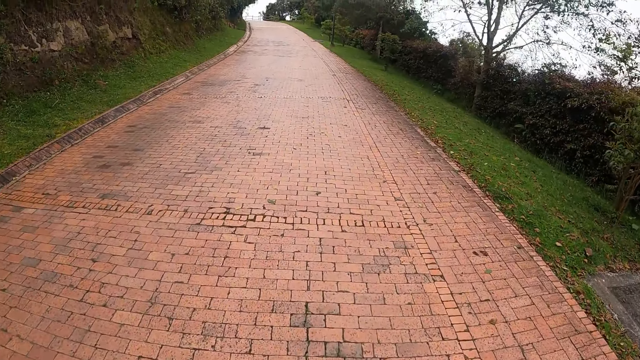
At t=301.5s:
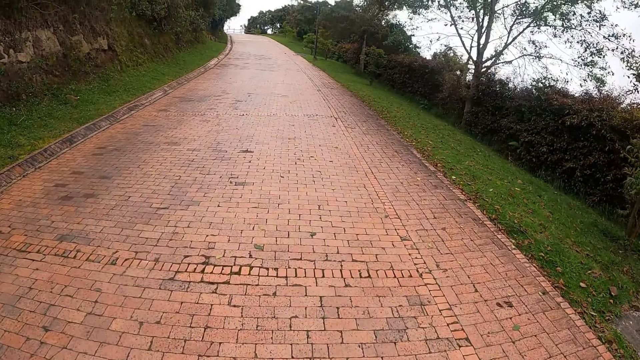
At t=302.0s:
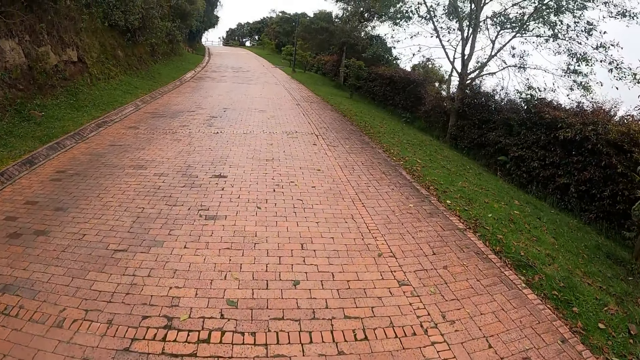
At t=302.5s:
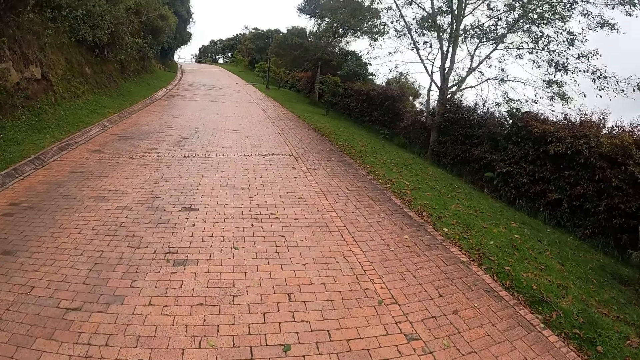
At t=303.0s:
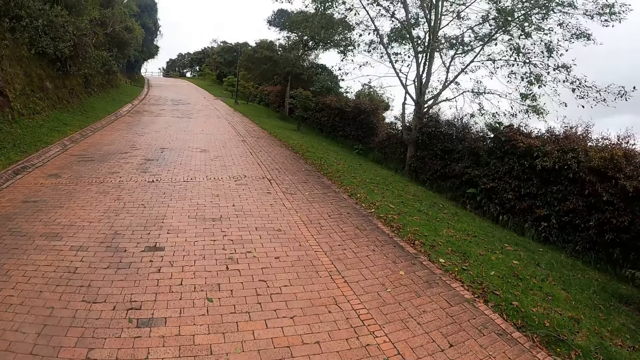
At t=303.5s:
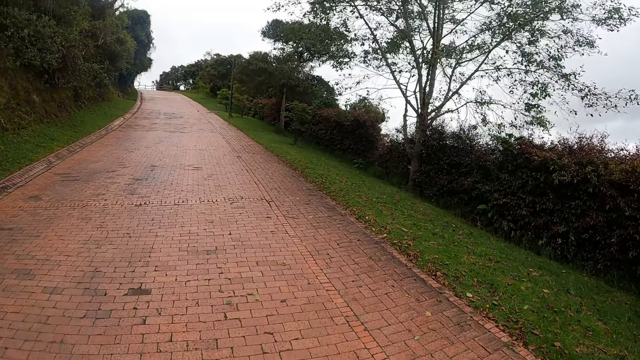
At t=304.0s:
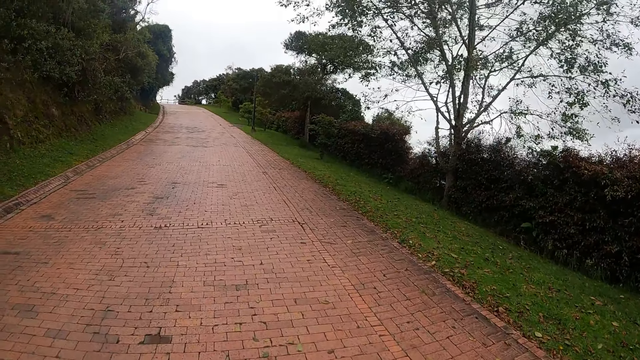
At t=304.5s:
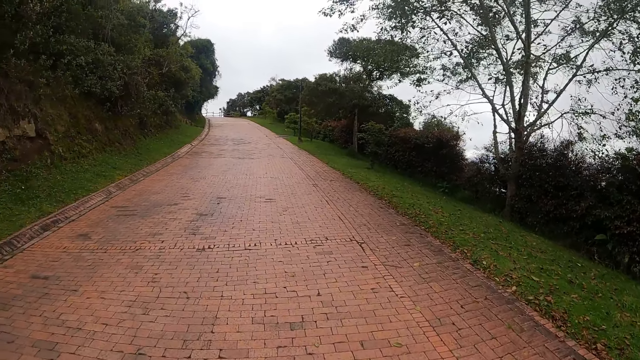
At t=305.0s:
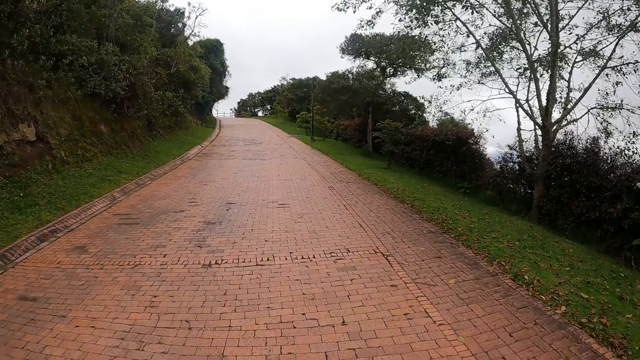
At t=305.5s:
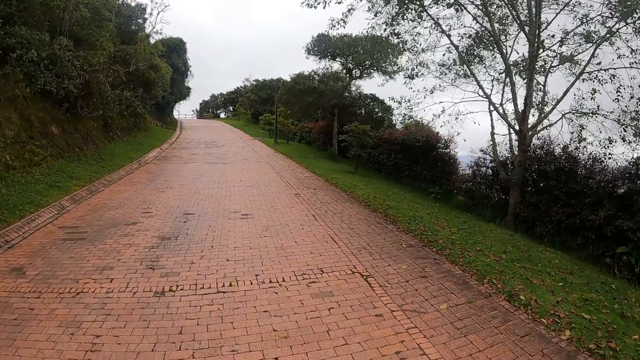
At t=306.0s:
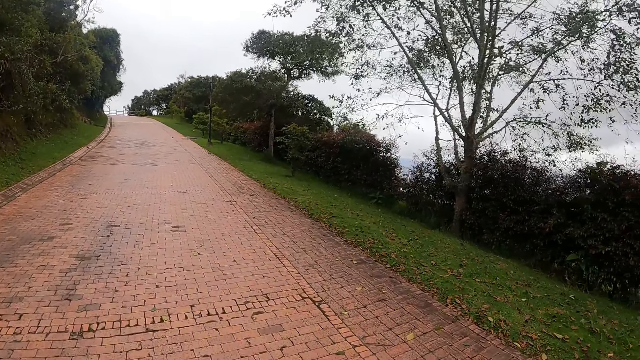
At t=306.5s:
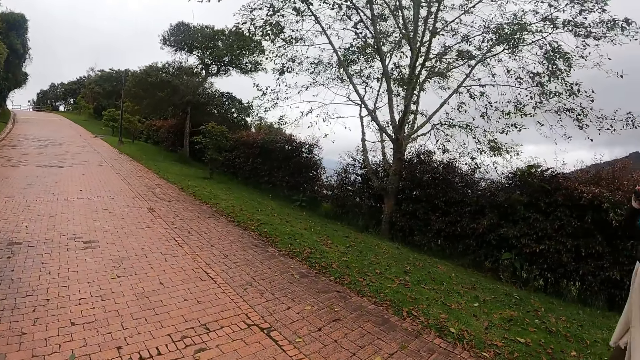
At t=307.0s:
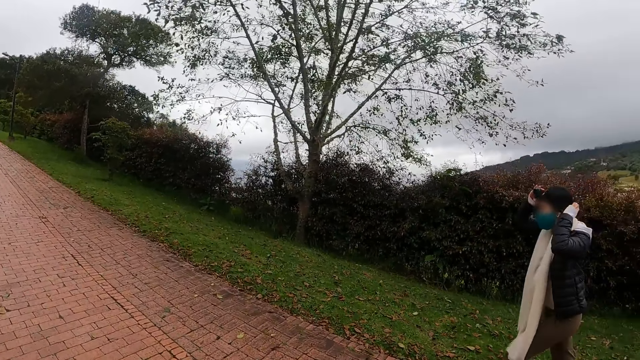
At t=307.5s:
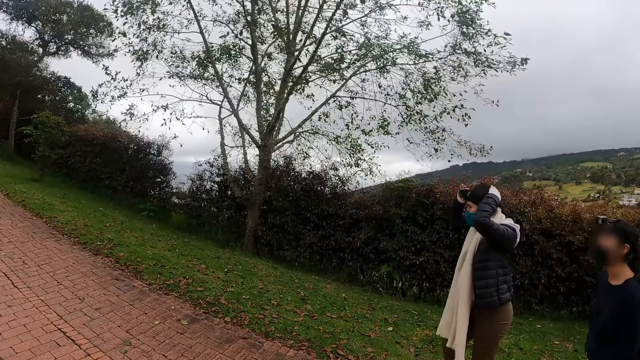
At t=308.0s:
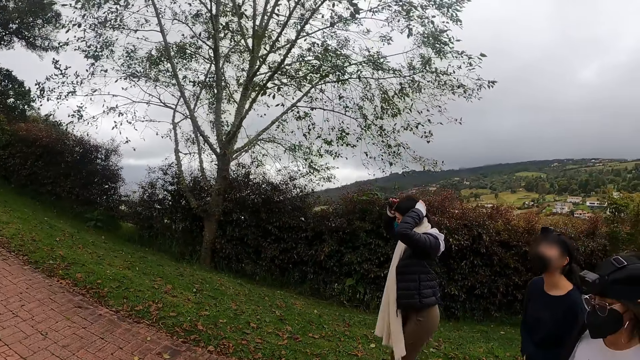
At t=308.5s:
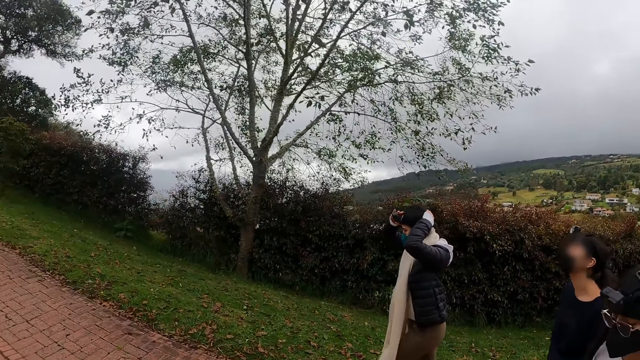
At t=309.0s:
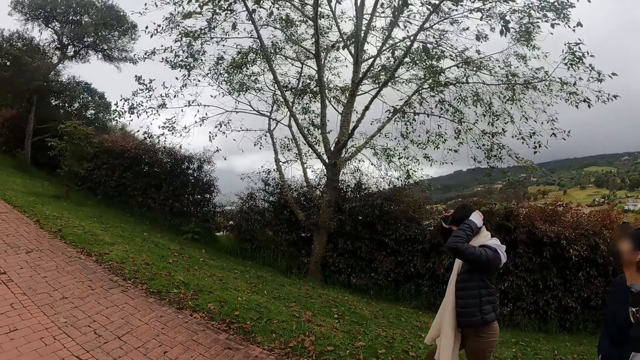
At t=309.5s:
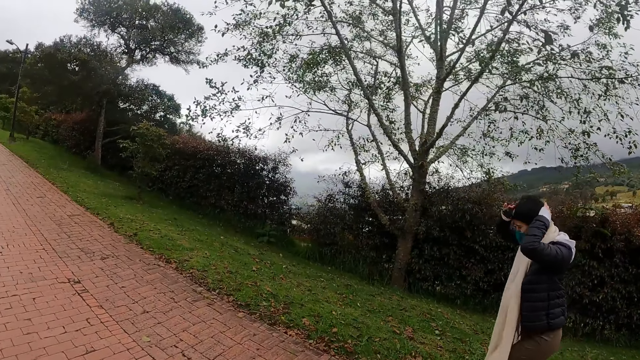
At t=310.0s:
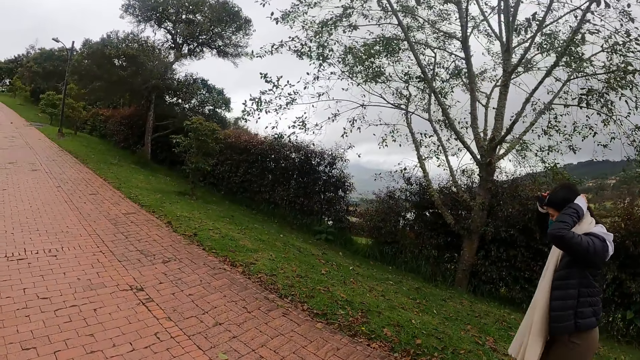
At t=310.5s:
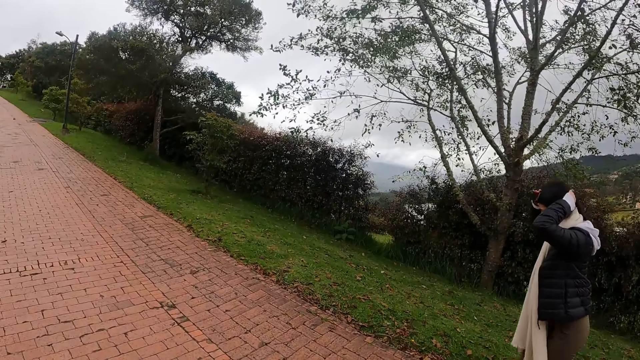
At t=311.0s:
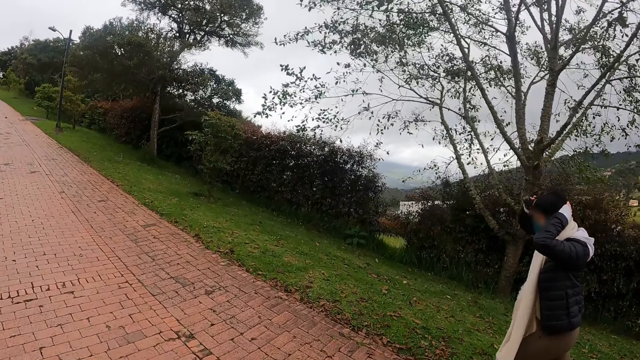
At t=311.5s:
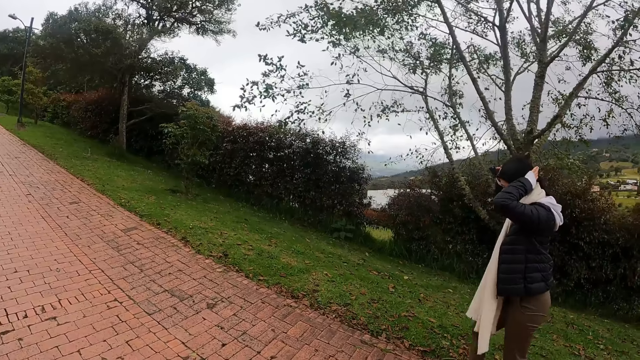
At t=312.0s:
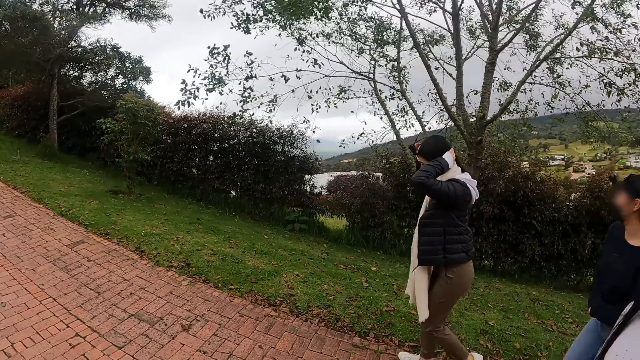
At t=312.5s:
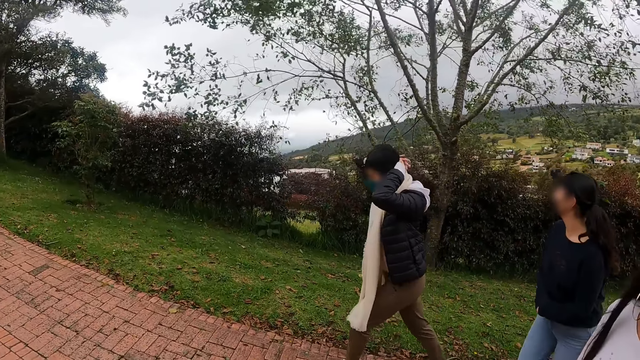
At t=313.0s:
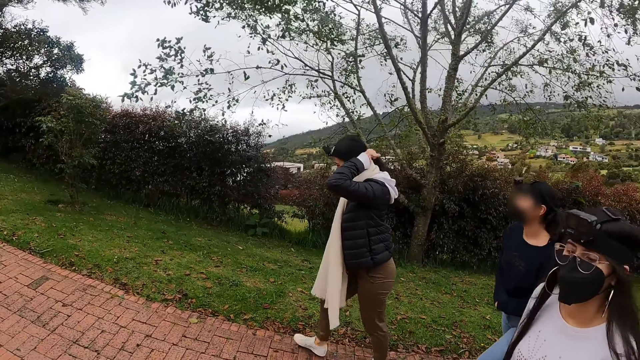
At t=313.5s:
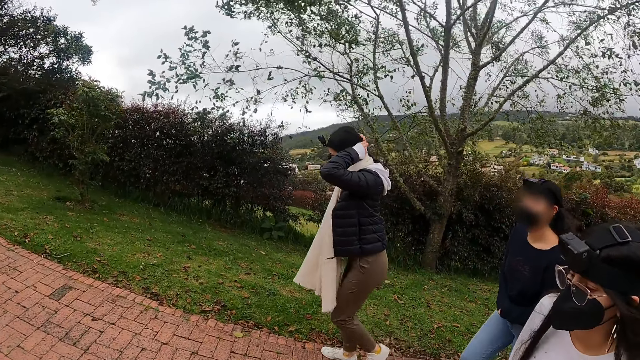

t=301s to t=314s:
The woman adjusts the camera on her head with both hands. The camera wearer interacts with the woman, another woman and a third woman.

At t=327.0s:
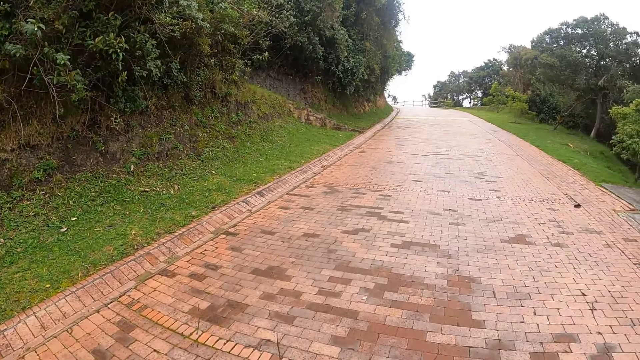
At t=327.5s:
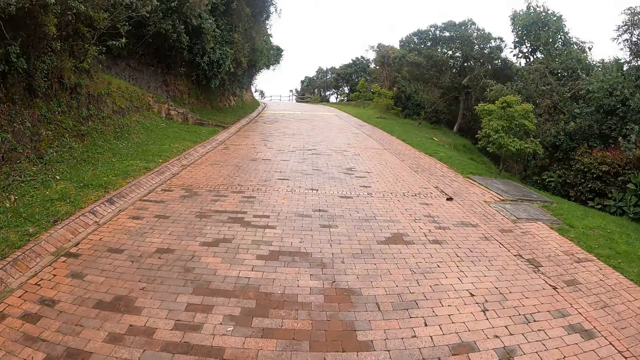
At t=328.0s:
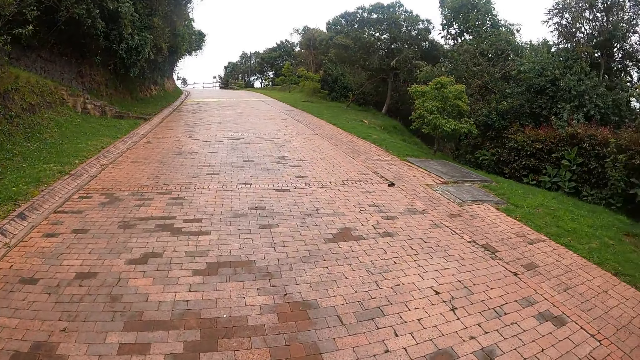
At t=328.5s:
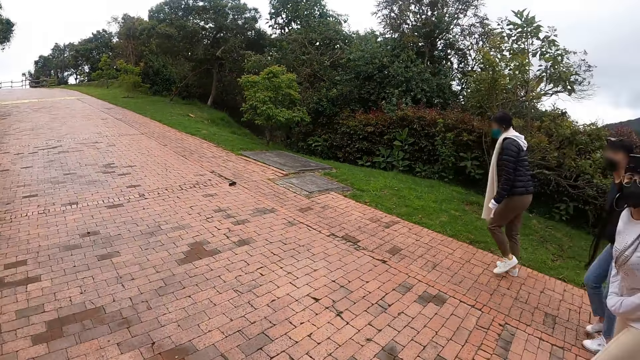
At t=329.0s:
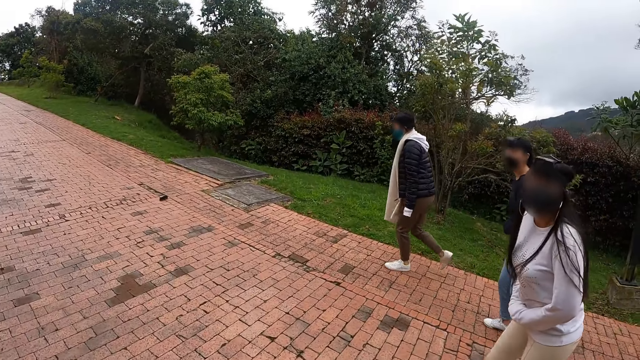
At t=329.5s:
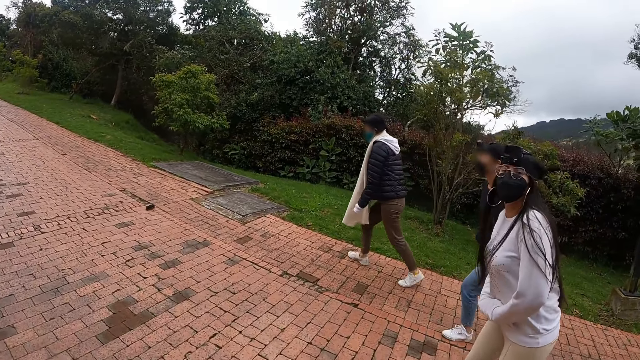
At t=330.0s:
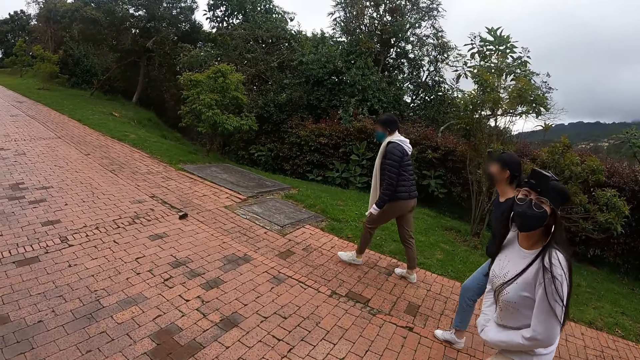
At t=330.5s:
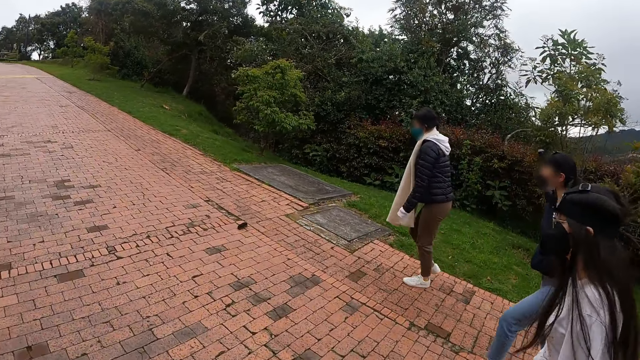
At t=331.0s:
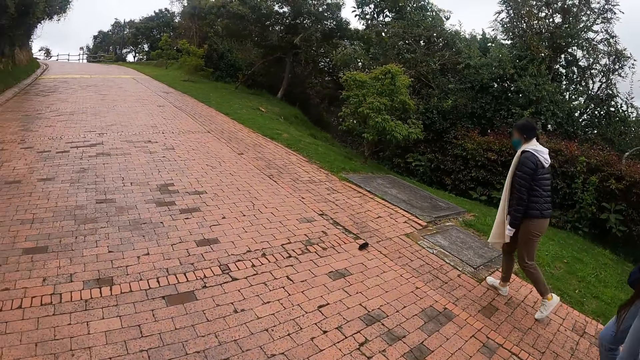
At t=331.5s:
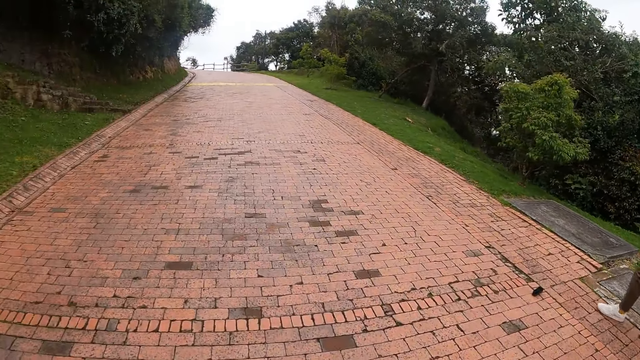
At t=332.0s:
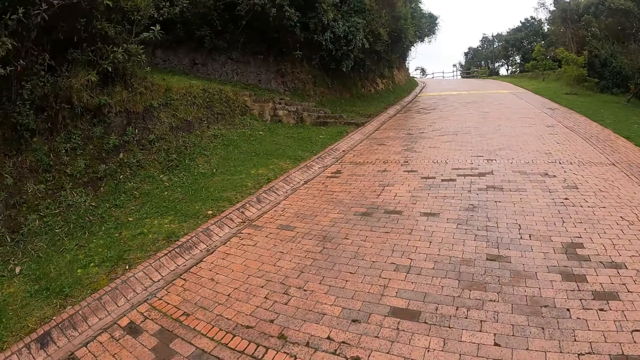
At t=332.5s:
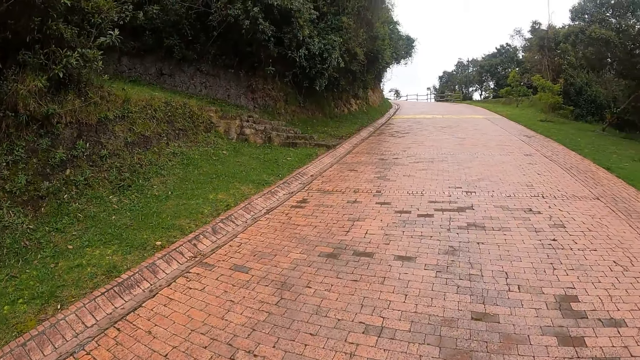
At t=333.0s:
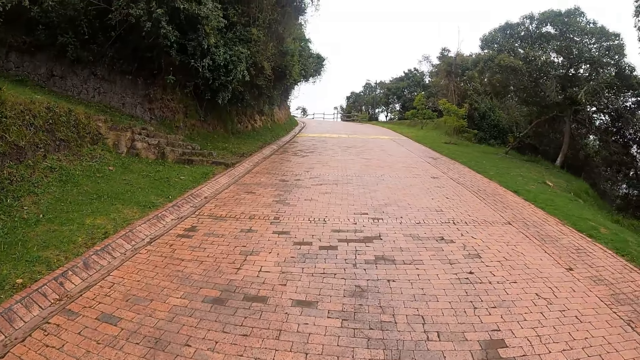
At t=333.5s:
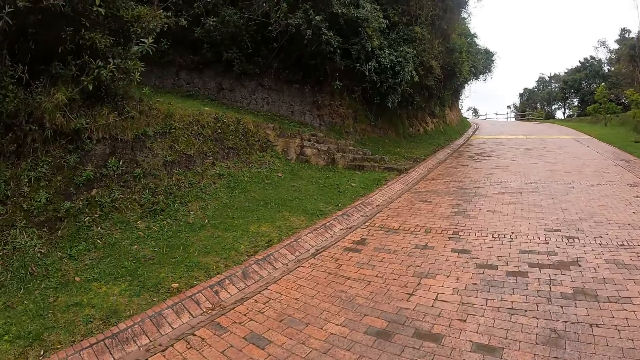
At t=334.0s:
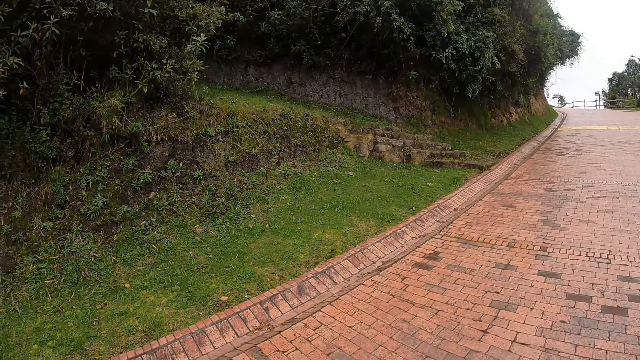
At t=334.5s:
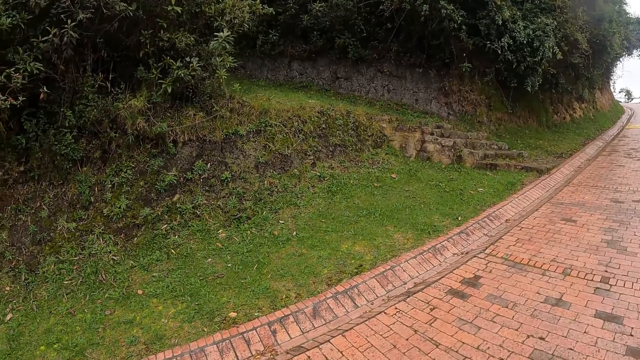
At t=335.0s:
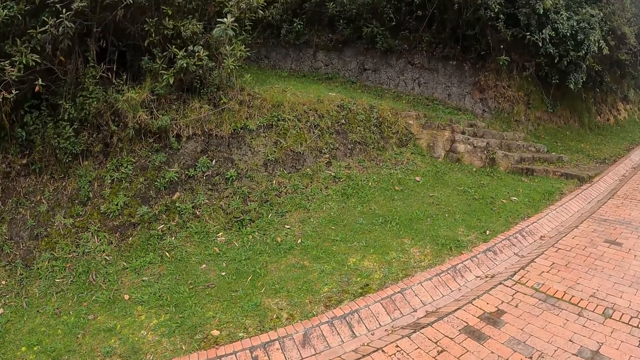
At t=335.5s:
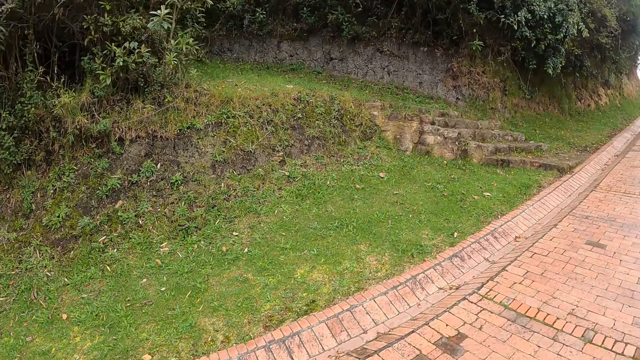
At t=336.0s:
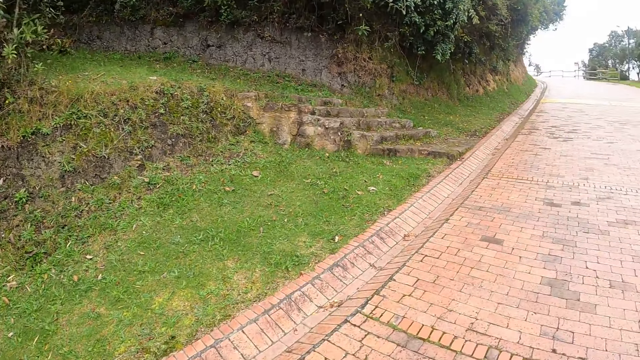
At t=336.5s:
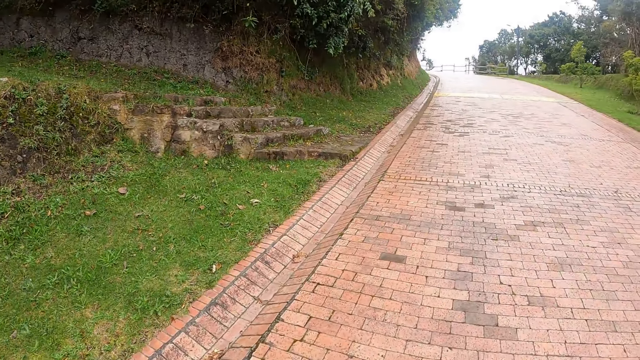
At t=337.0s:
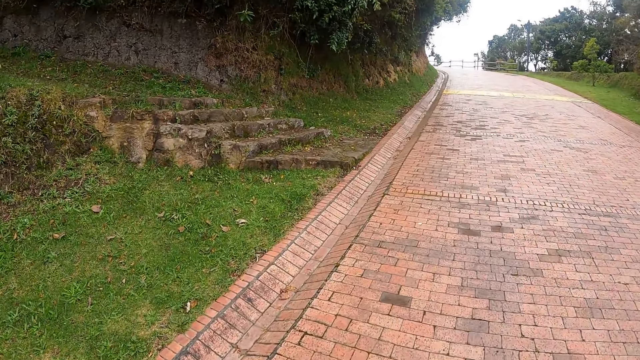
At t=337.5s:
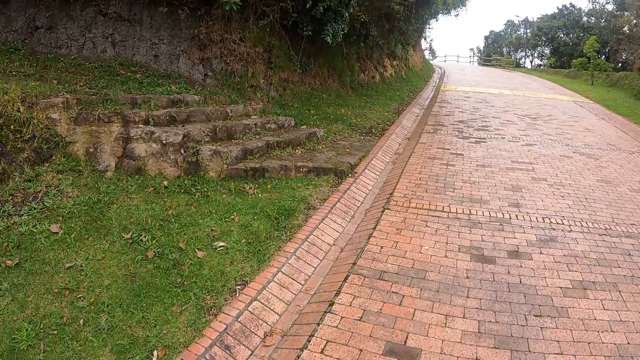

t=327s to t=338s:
The camera wearer interacts with the woman, another woman and a third woman.
